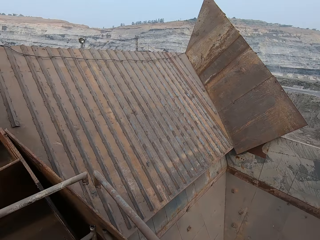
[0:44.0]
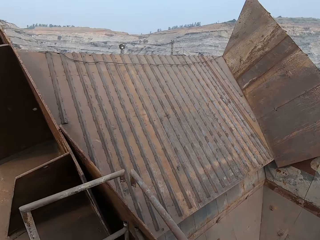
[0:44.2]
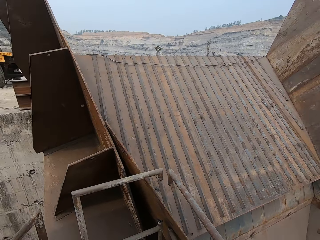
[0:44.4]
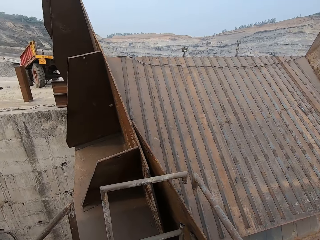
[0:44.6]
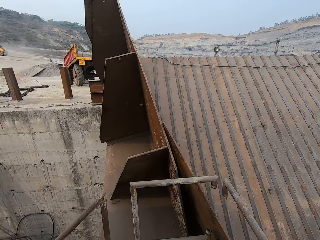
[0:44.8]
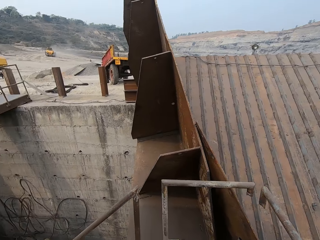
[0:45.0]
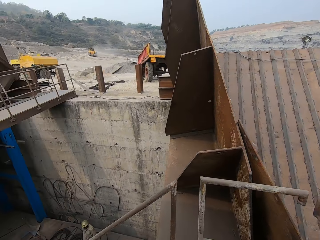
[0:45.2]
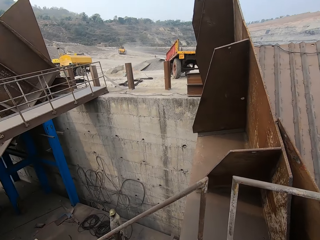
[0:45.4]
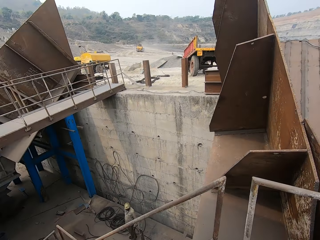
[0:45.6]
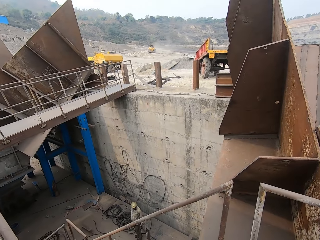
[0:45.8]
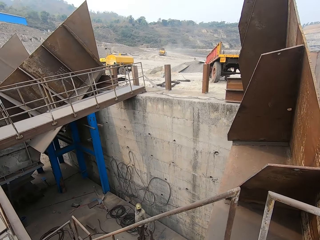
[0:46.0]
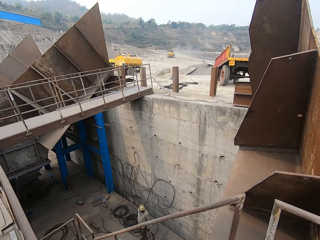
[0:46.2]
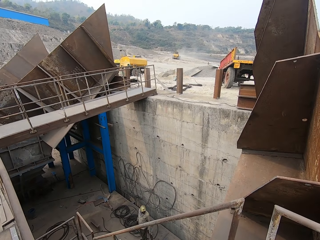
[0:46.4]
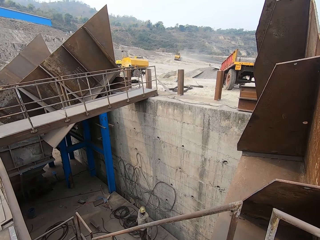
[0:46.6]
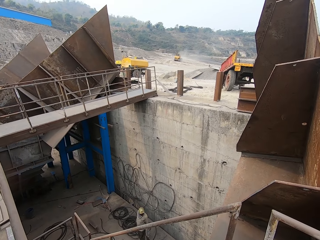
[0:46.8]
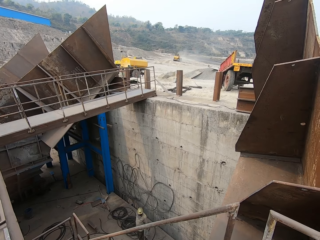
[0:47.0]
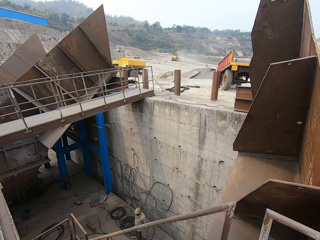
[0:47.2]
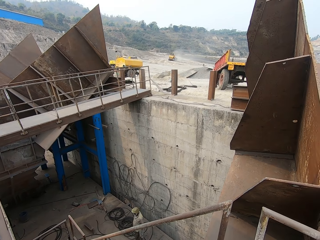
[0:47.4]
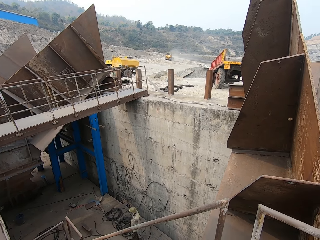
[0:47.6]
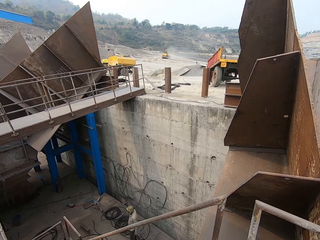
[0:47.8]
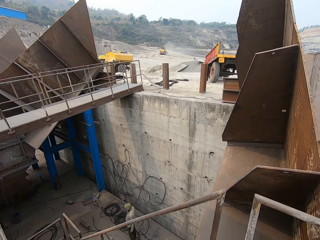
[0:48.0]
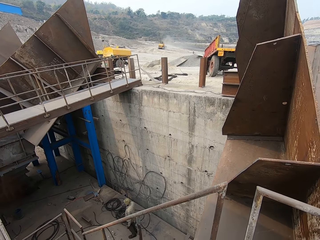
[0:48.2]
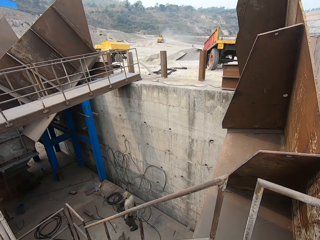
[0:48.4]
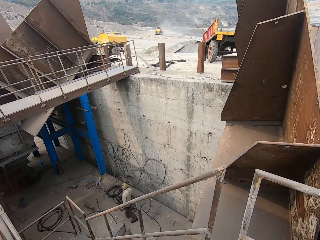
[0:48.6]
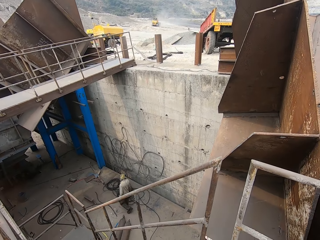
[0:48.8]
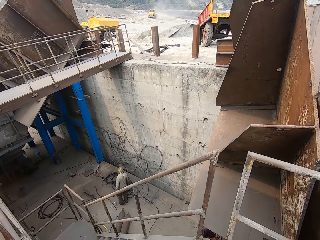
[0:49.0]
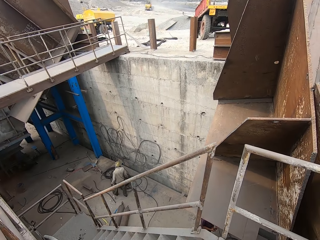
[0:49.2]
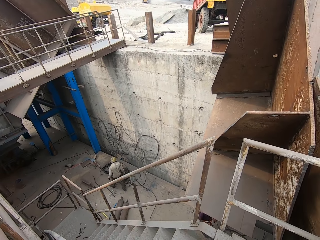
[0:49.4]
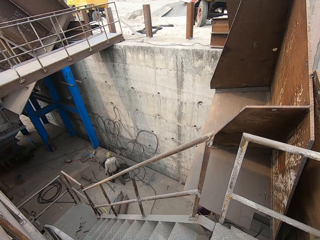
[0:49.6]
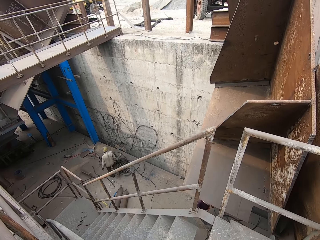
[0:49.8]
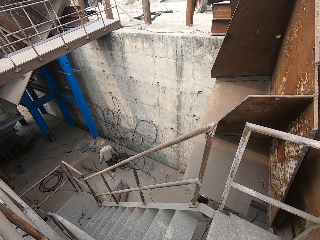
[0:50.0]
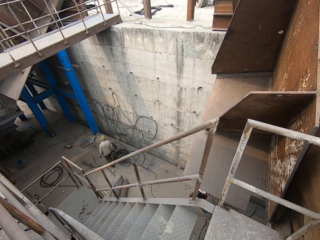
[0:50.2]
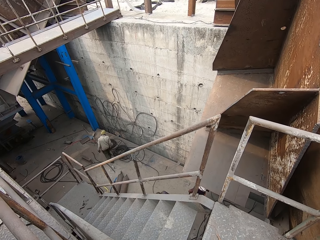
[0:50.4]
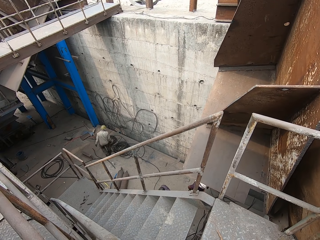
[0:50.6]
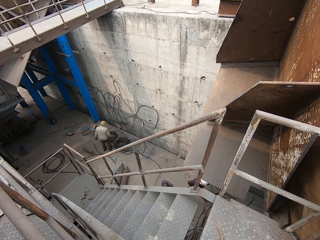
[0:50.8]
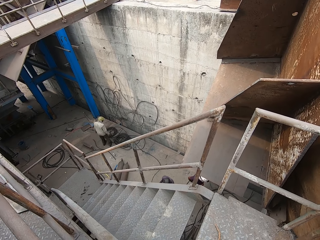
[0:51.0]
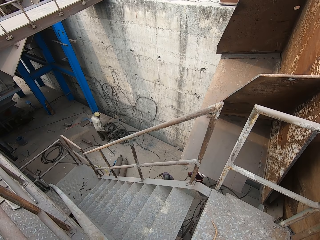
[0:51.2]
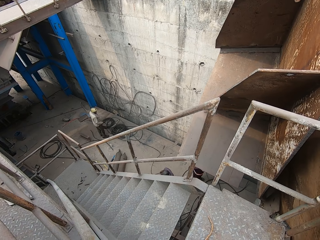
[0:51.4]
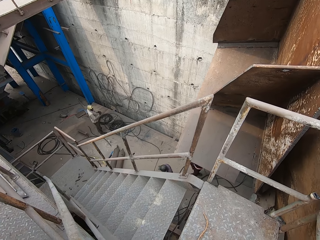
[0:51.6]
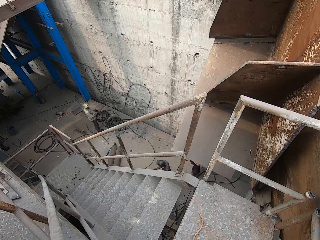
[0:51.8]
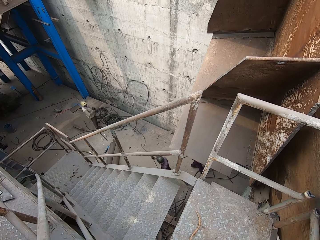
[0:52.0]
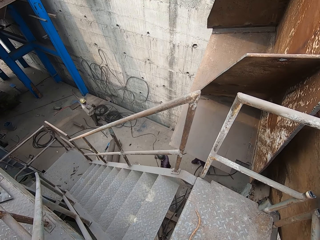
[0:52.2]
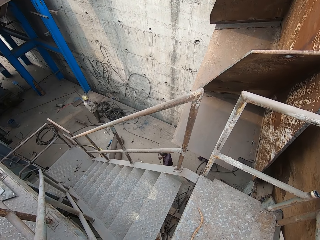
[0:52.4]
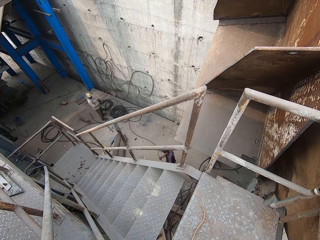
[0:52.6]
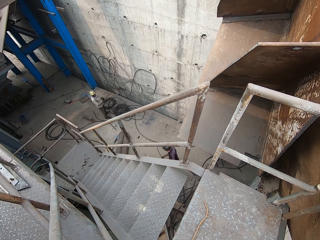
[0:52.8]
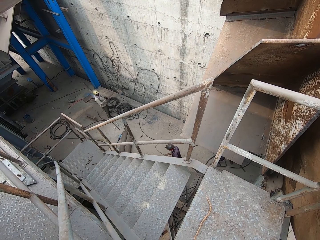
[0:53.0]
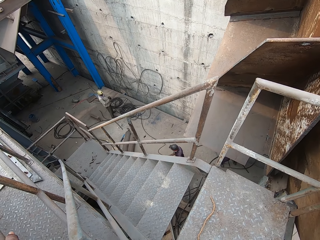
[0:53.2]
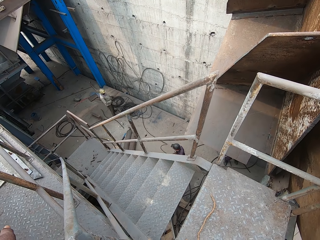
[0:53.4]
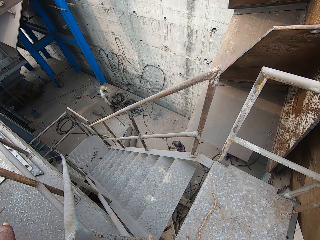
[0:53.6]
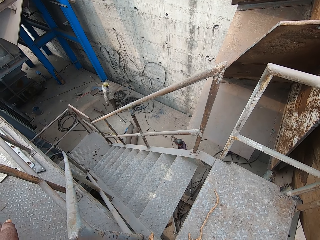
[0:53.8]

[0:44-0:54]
A man walks across. Another man moves a cable.

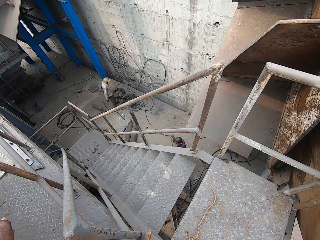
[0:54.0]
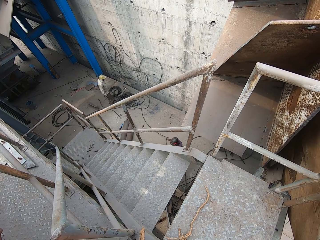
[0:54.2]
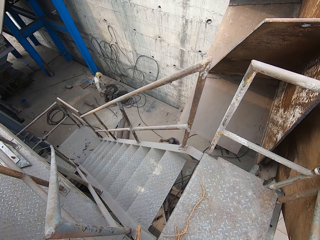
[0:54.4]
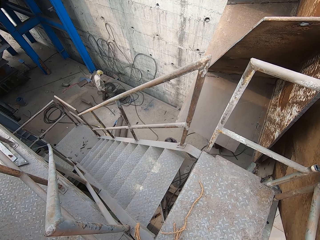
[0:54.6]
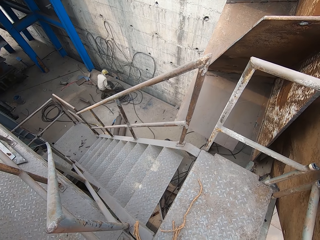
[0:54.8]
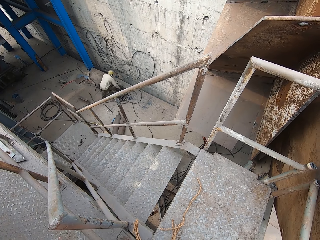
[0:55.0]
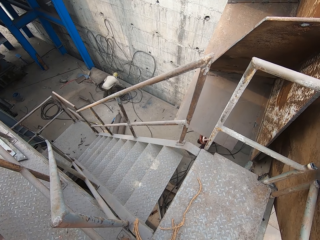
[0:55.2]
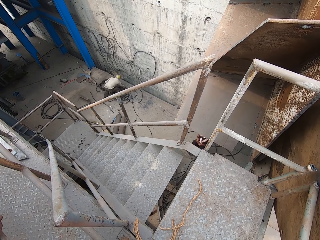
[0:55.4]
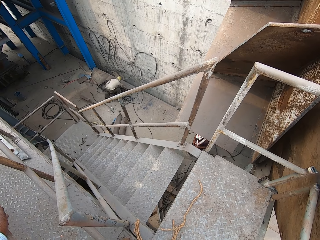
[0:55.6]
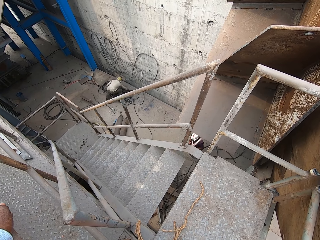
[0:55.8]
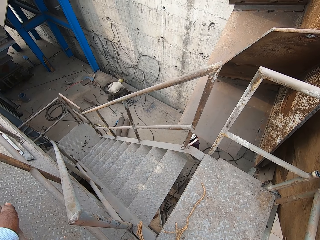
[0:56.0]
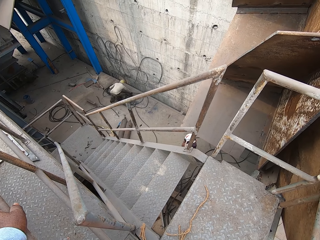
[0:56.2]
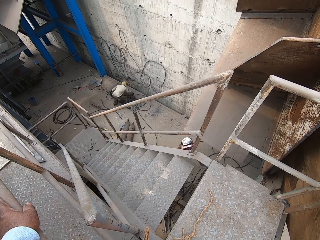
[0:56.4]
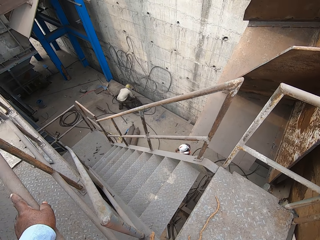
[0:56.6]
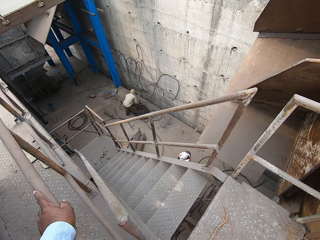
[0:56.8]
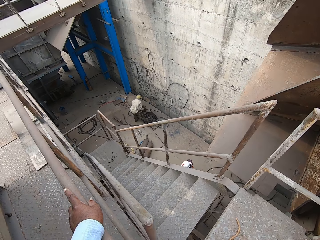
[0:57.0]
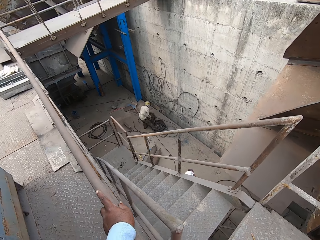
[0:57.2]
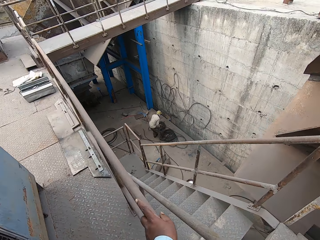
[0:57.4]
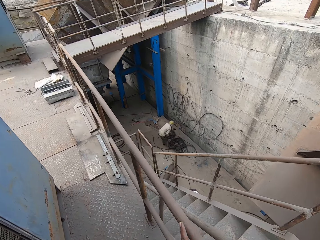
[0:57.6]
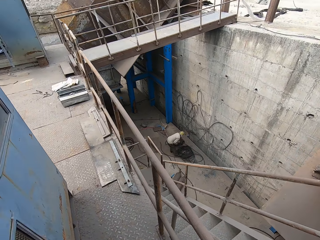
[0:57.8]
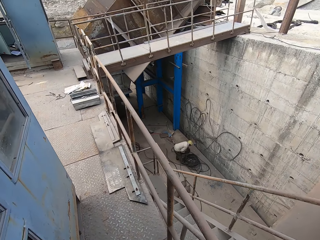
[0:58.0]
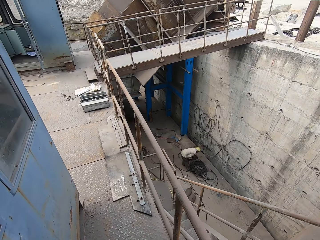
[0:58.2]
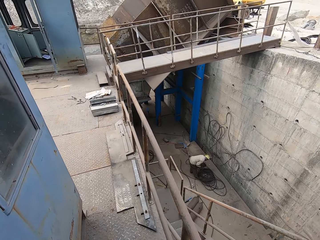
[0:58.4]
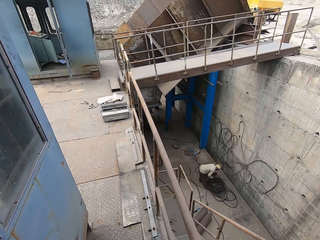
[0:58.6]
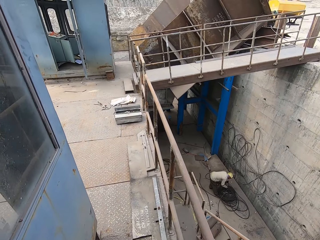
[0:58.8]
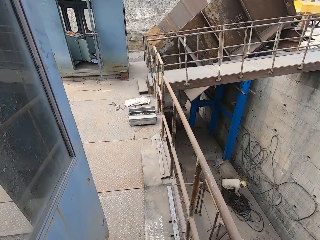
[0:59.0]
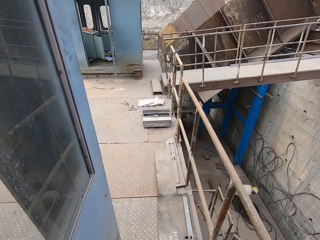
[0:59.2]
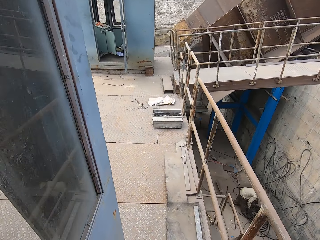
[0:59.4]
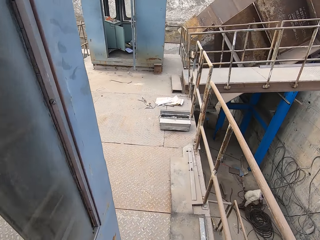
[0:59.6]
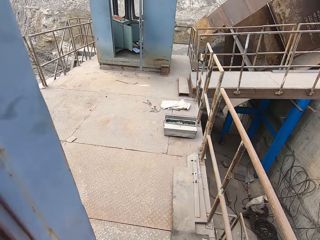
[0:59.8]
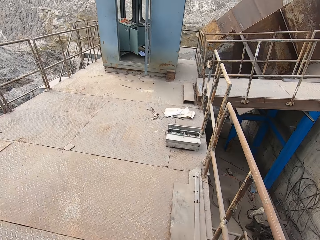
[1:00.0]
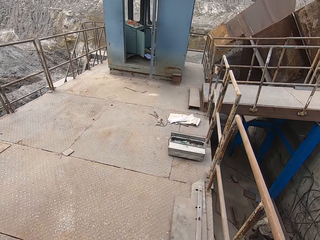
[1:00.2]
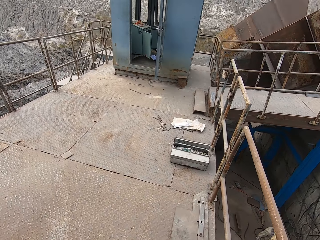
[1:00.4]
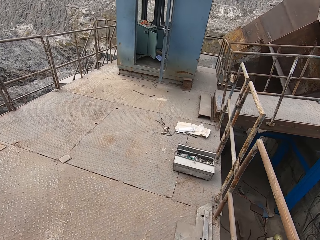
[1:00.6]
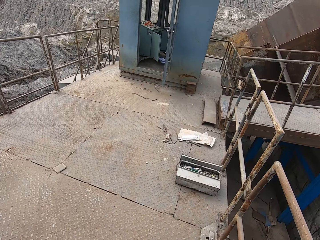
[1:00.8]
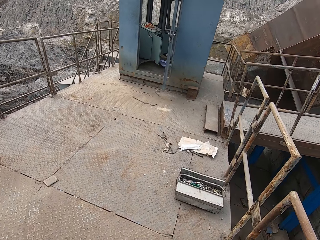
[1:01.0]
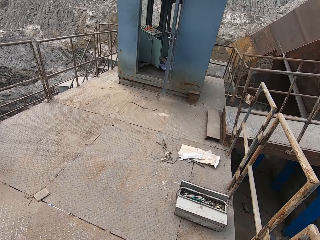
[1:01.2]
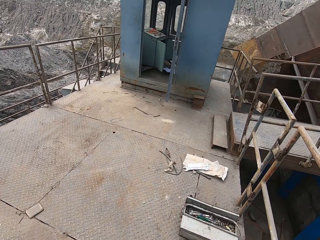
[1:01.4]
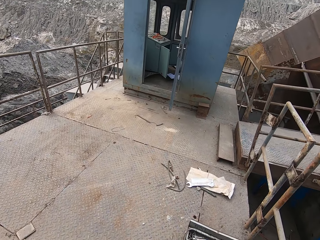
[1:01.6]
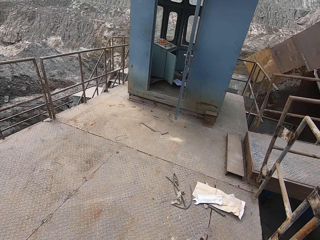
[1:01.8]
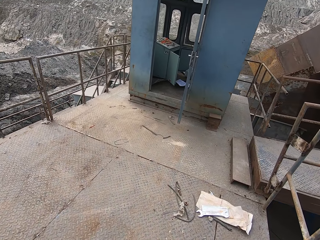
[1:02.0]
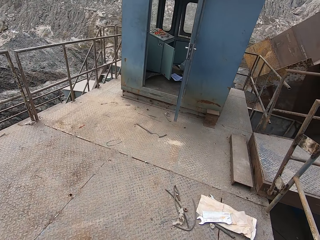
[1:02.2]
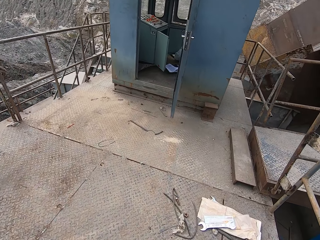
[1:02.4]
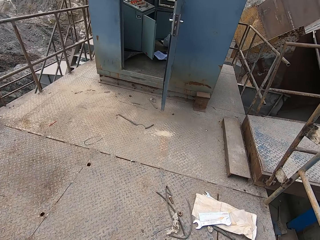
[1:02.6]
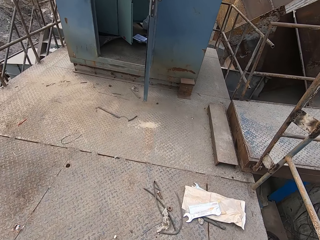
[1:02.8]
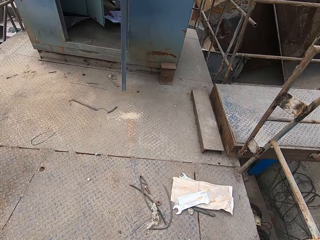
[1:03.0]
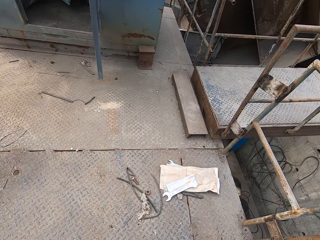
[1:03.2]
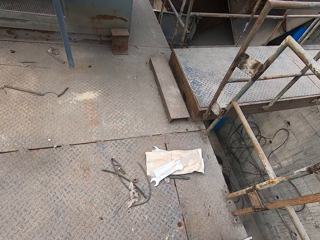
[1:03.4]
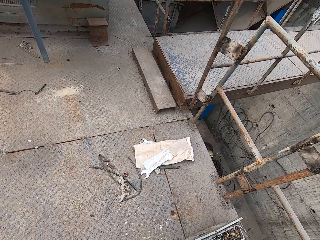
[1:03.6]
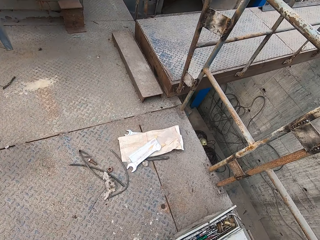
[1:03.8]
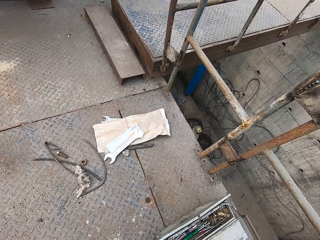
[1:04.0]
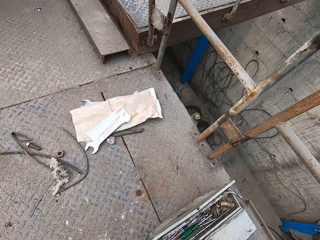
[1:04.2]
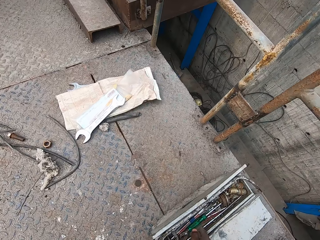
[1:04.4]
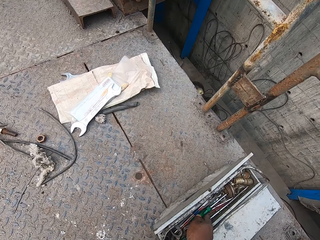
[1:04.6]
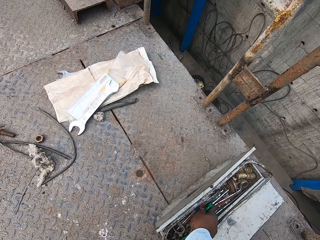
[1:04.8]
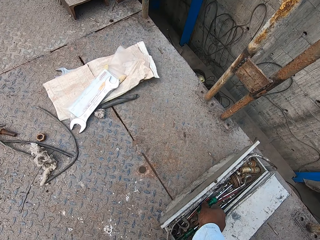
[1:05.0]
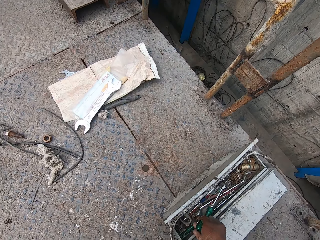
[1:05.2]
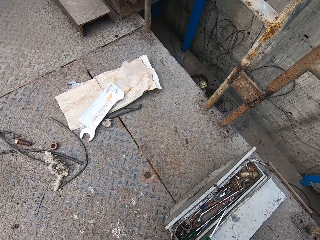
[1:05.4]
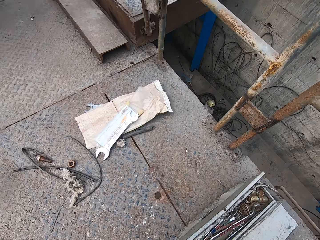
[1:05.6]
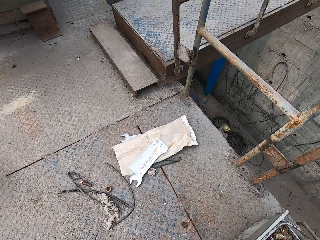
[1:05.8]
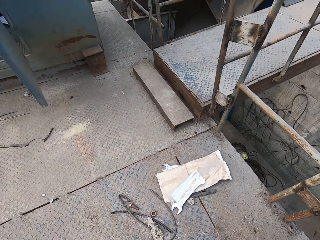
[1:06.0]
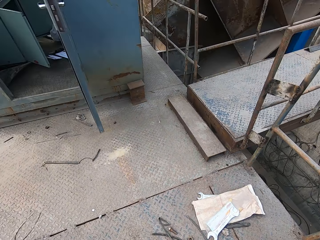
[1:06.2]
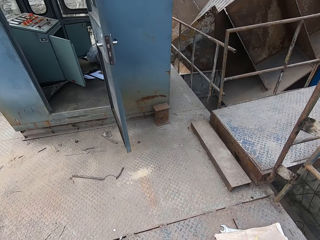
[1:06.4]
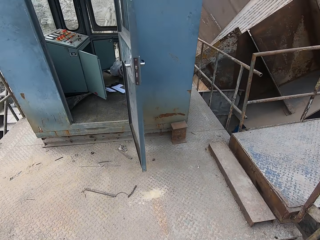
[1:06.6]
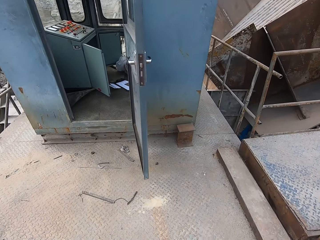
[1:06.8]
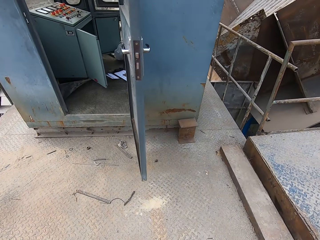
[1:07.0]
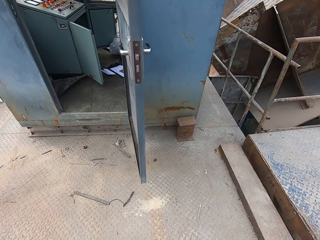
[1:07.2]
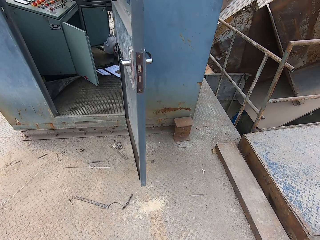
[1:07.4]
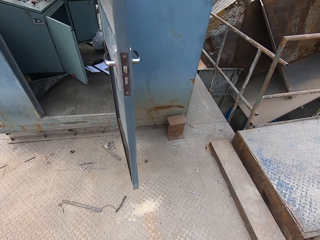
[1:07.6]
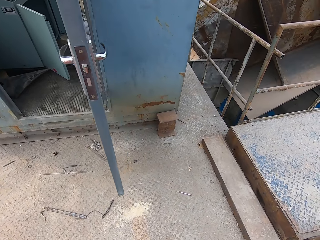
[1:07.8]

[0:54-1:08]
A man lifts a cable. Another man walks across. The camera wearer walks across. They hold metal. They move around. They pick up a screwdriver. They look around.
